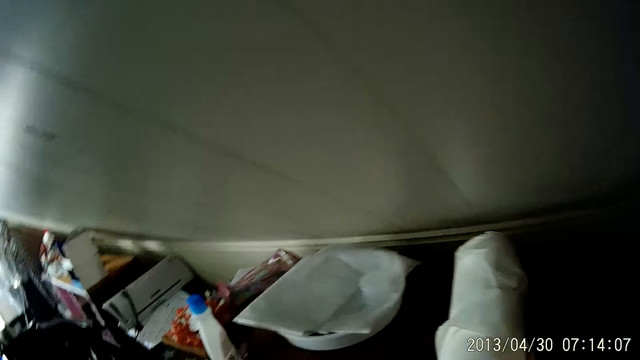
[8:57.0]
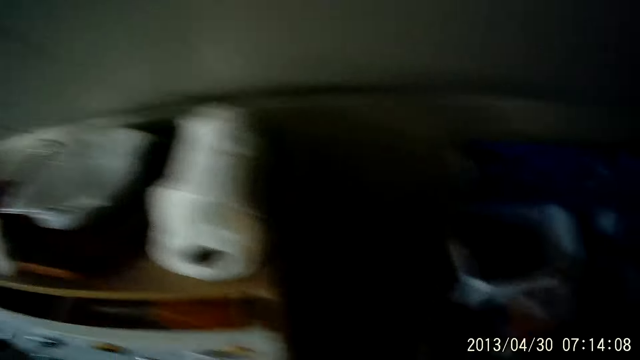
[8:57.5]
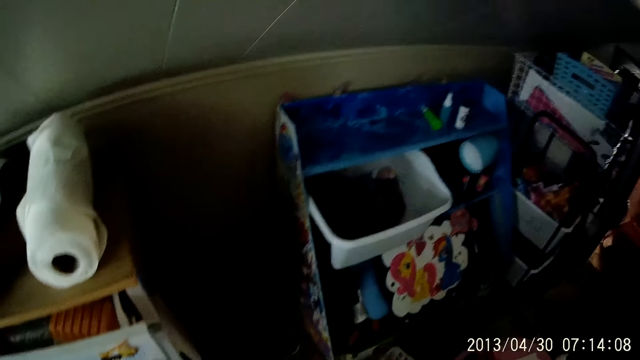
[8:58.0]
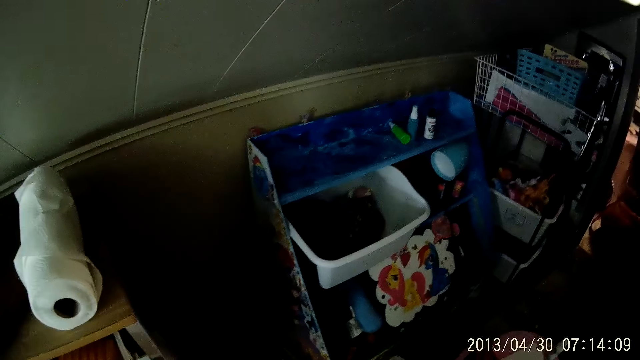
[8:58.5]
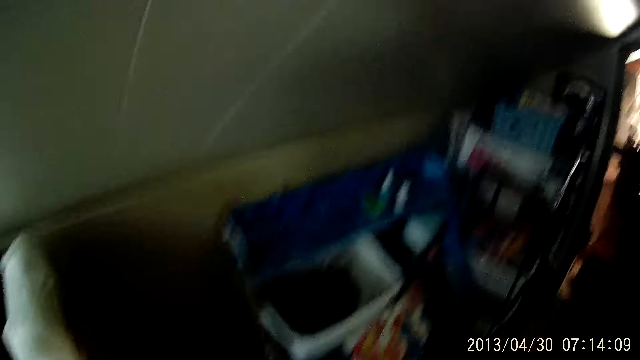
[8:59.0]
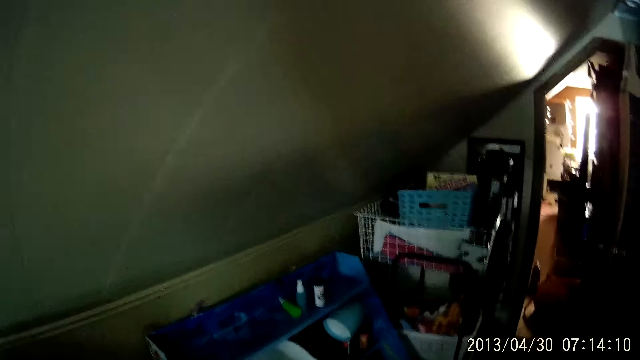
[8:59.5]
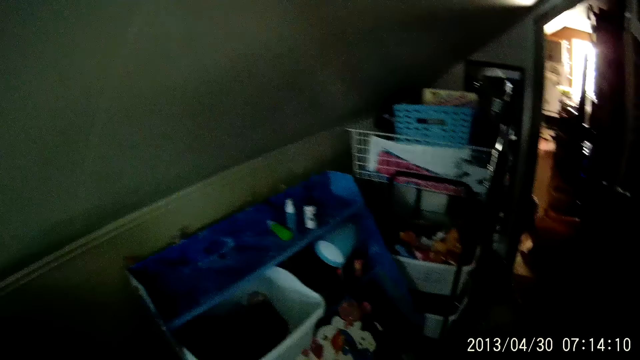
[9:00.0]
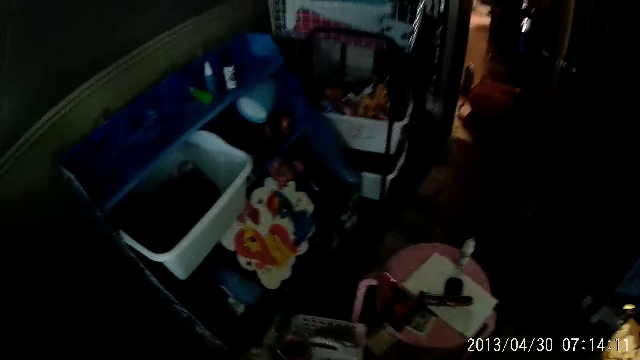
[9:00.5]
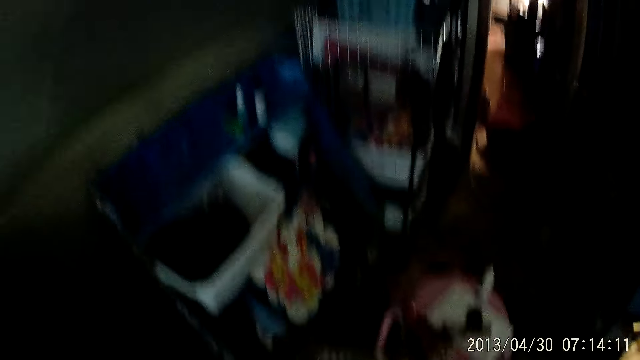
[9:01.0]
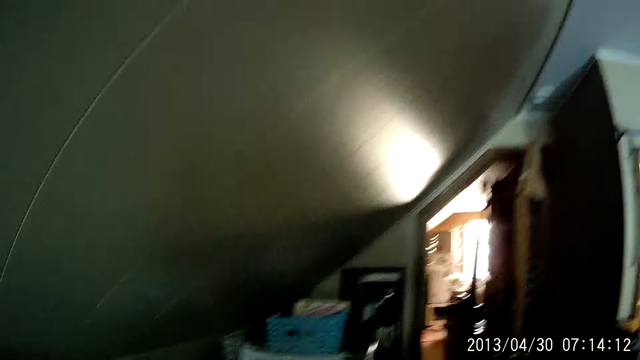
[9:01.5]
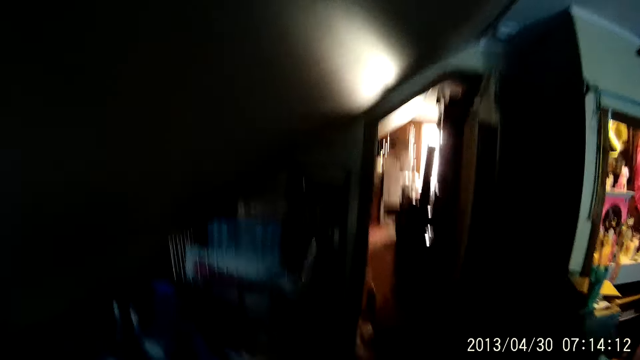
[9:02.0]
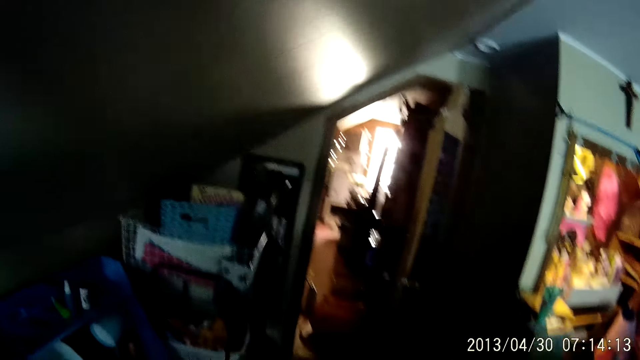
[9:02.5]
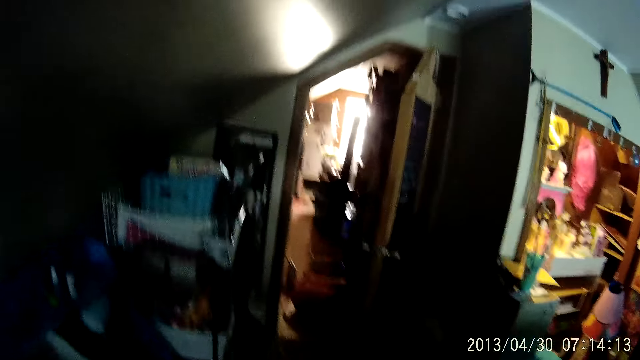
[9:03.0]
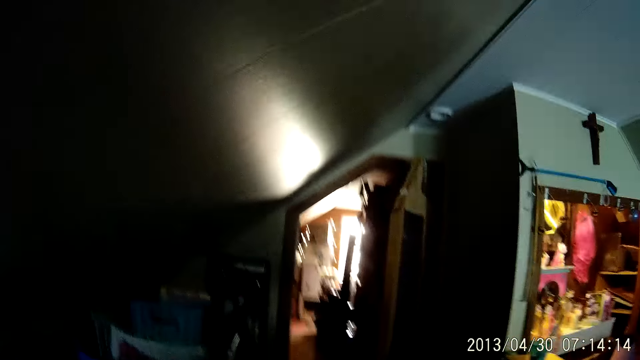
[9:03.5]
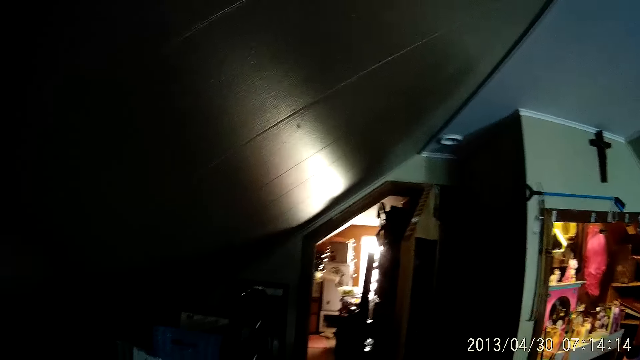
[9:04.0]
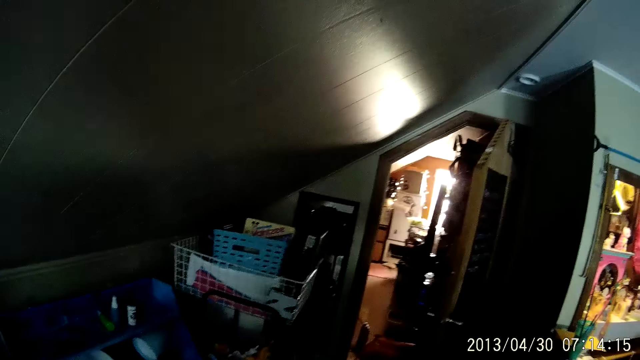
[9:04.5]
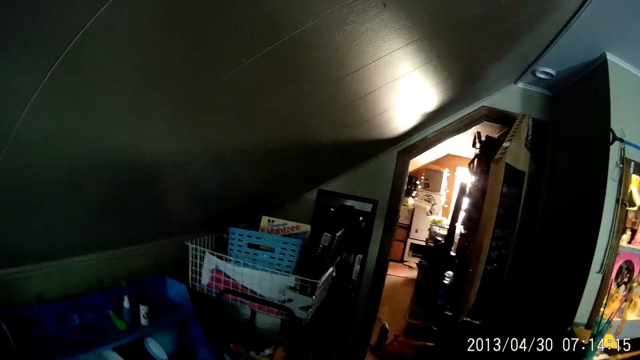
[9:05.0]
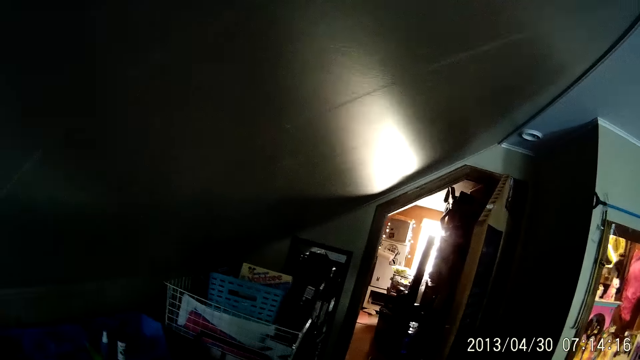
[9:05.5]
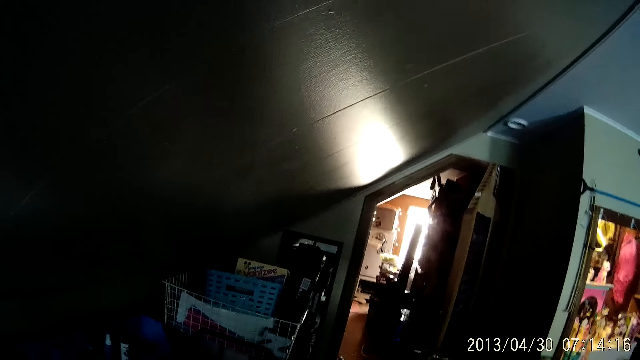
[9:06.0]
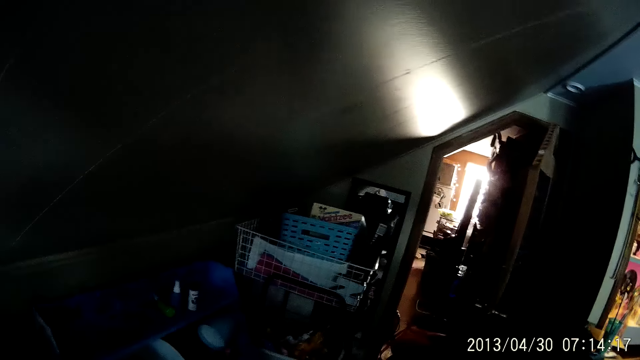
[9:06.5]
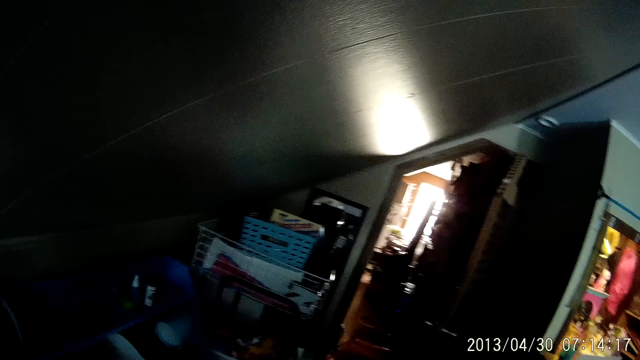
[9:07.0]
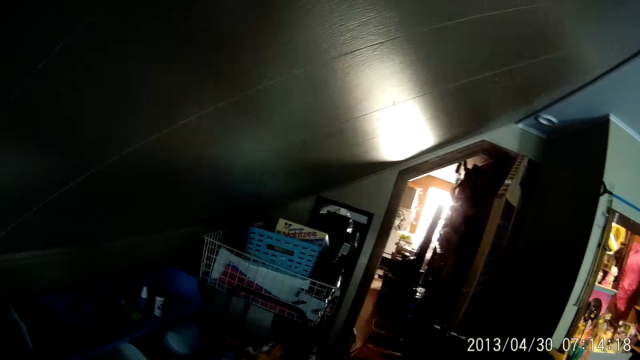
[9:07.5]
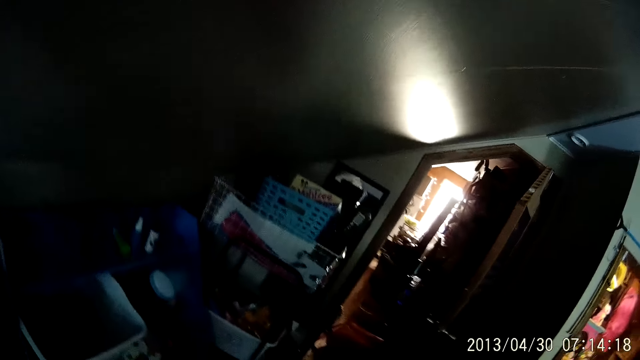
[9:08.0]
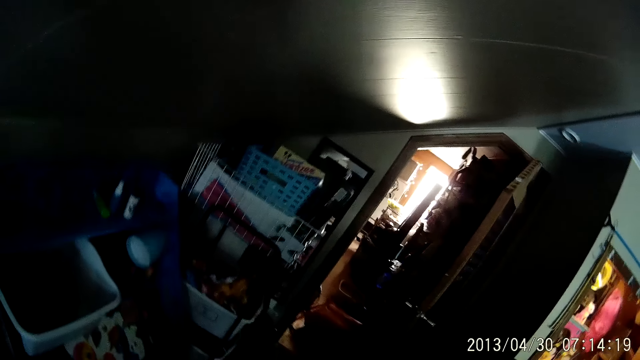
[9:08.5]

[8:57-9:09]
The camera wearer does something.

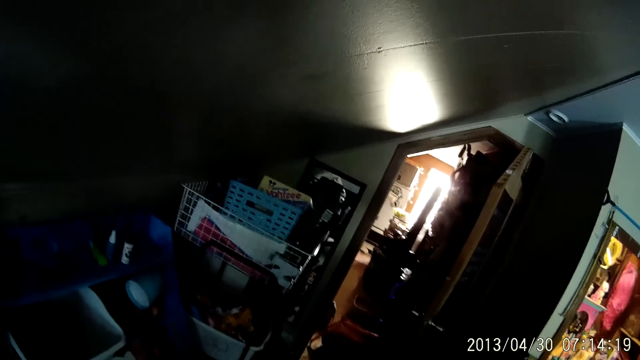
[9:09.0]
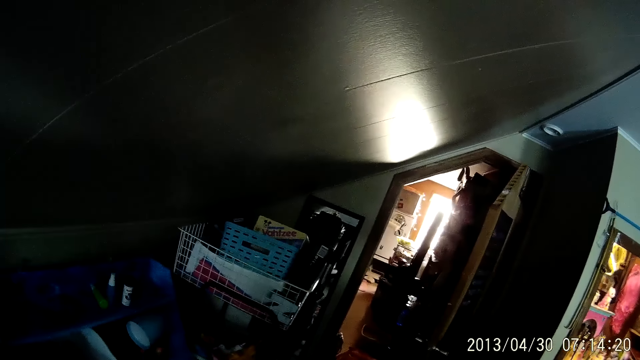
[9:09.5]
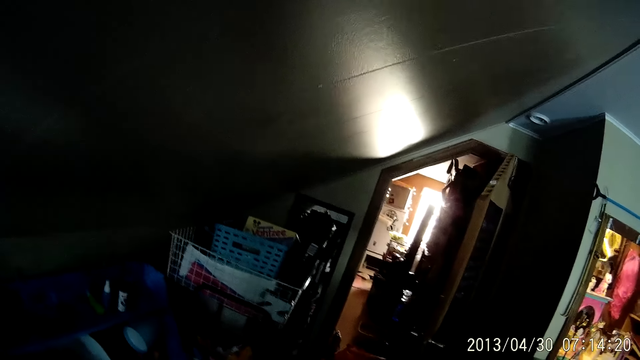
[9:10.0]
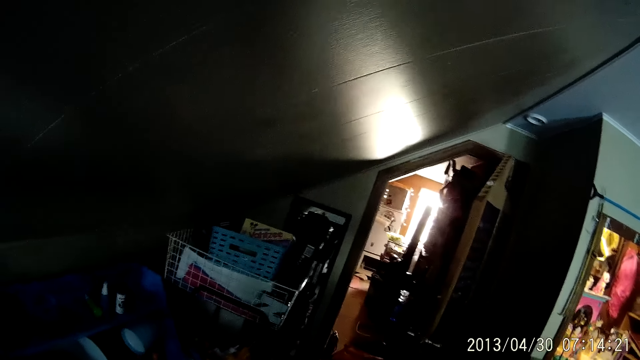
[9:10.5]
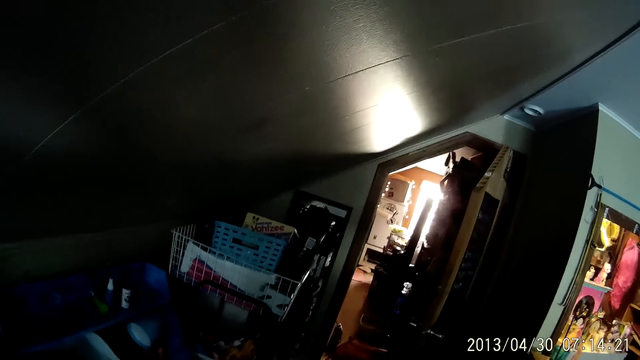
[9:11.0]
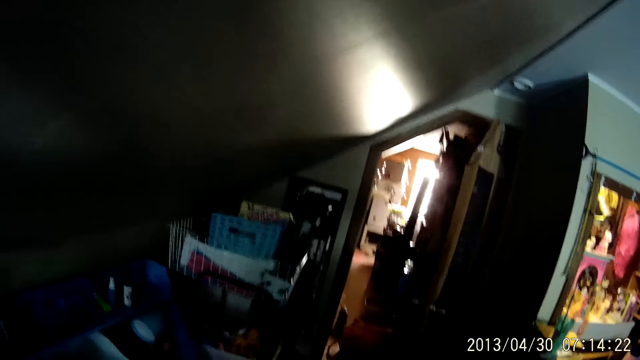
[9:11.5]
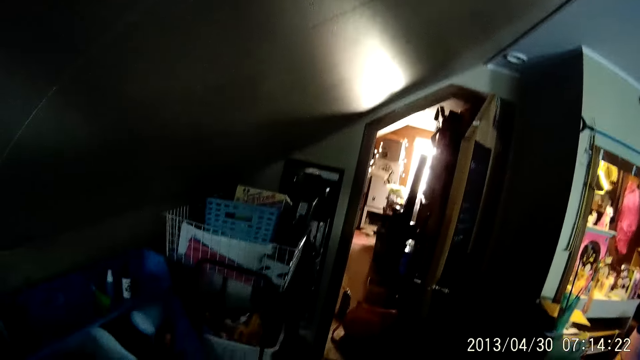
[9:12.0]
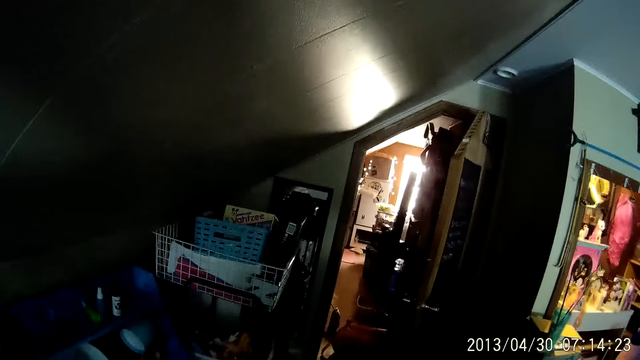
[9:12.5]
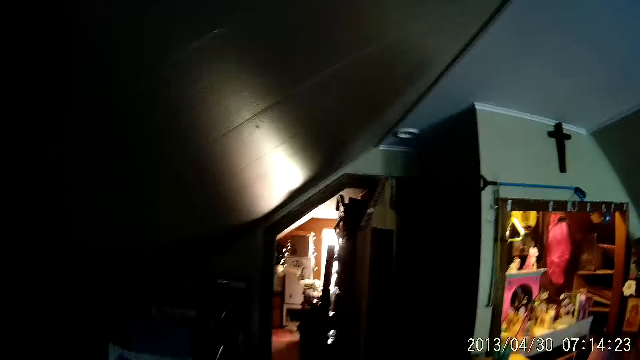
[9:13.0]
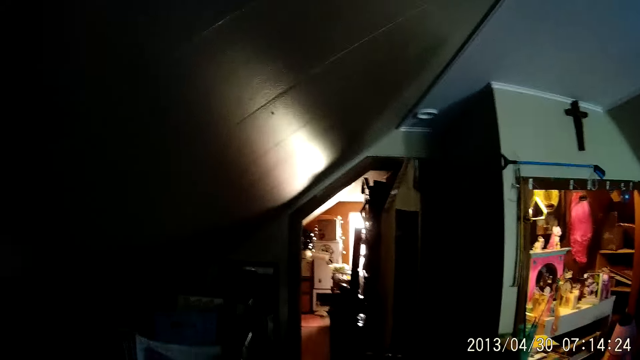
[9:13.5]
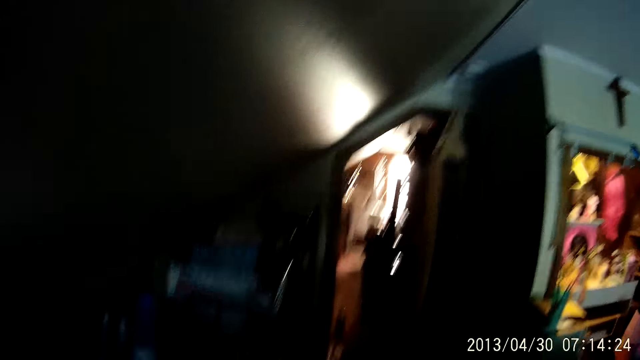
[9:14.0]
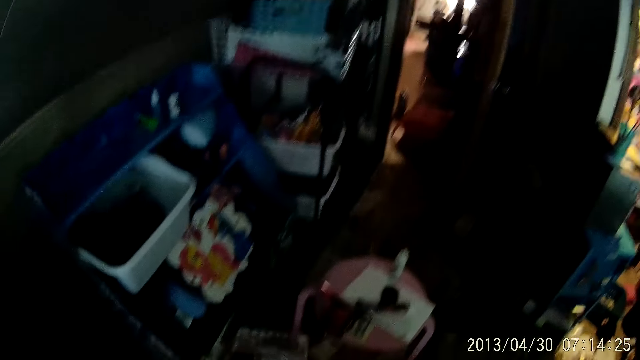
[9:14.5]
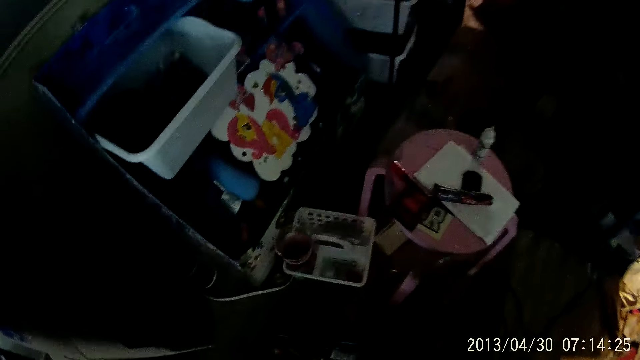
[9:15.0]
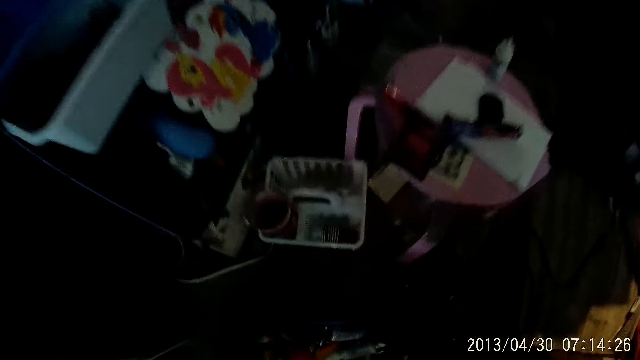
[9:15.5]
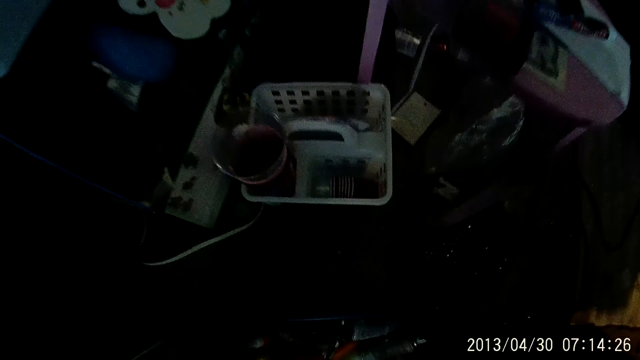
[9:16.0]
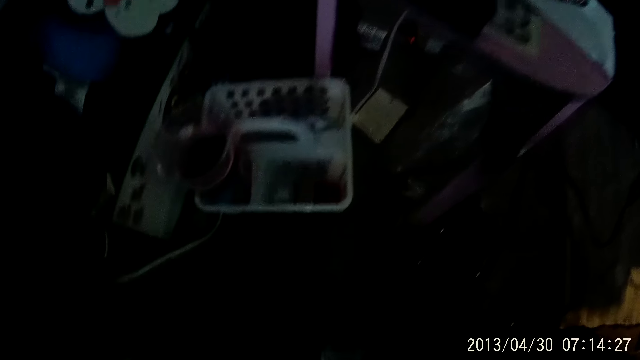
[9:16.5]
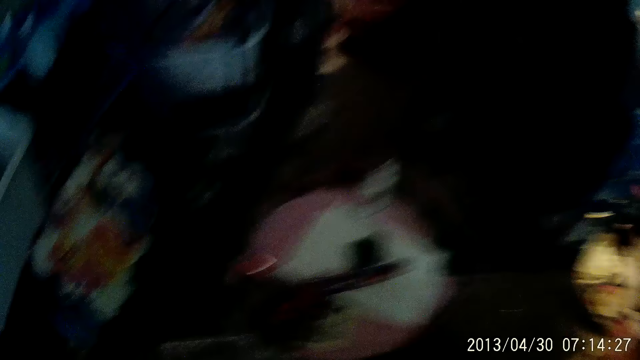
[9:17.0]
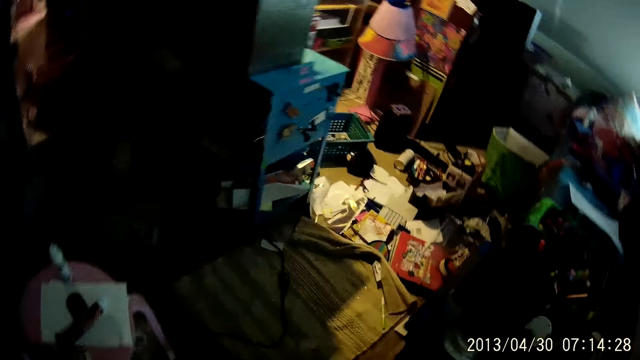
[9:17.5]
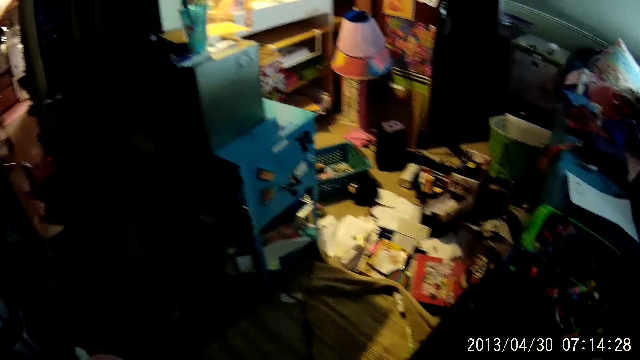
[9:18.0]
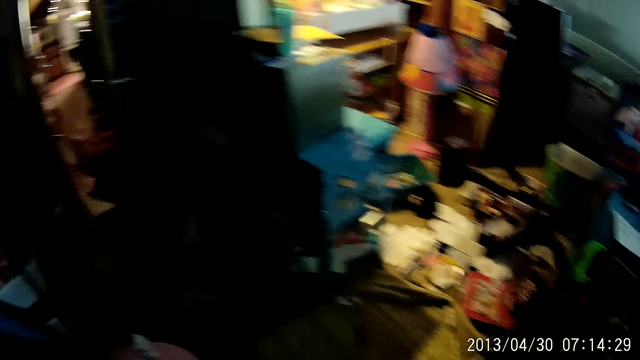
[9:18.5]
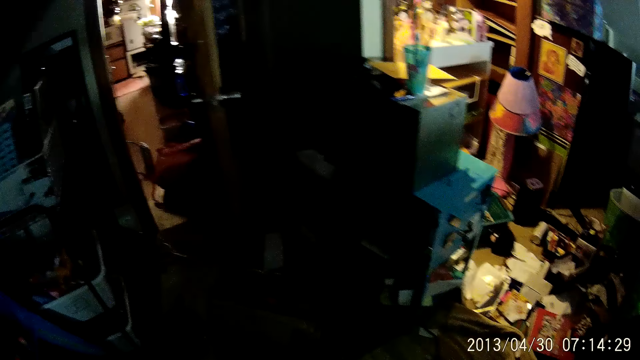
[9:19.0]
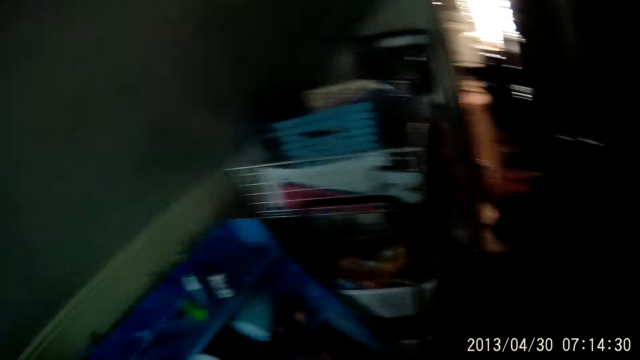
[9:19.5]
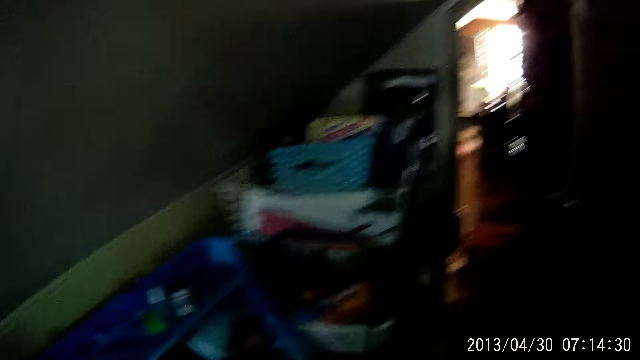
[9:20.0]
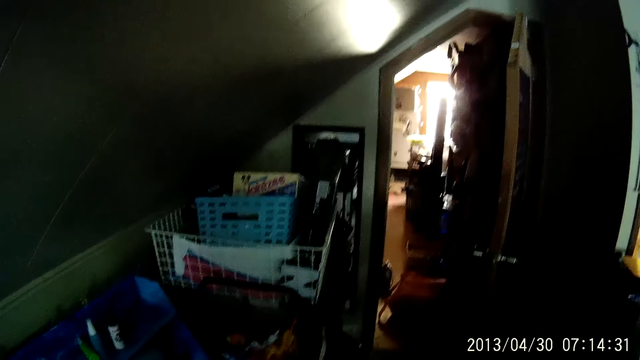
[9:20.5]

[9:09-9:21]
The camera wearer bends down inside a room. They look down. They look around.
